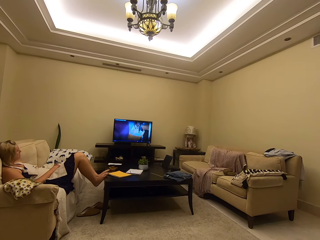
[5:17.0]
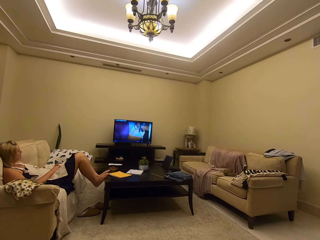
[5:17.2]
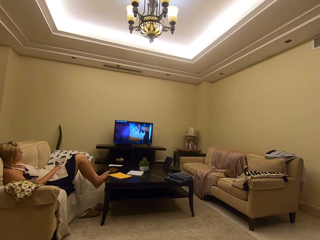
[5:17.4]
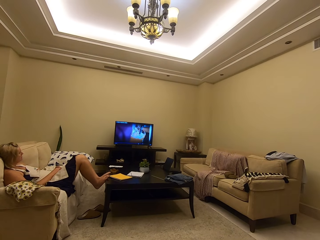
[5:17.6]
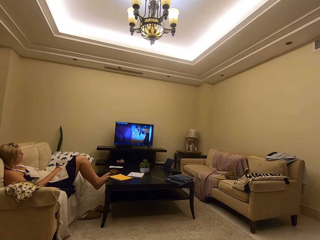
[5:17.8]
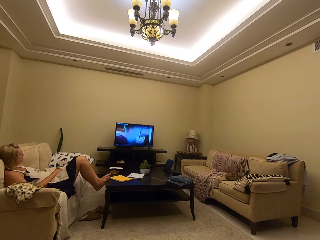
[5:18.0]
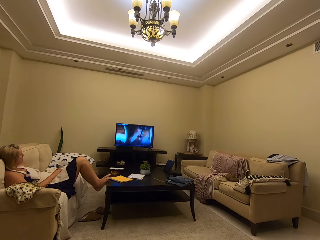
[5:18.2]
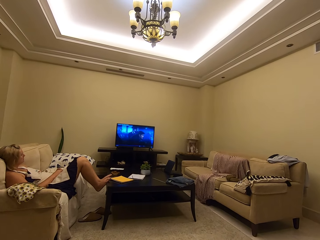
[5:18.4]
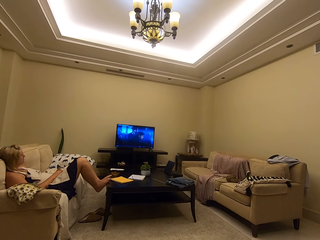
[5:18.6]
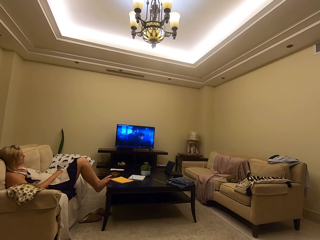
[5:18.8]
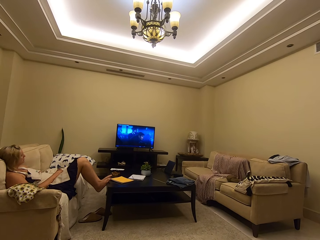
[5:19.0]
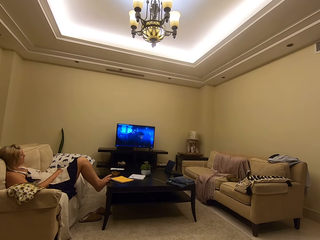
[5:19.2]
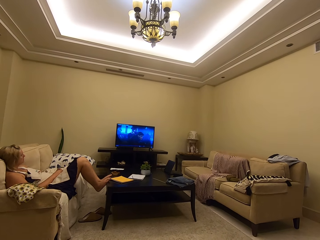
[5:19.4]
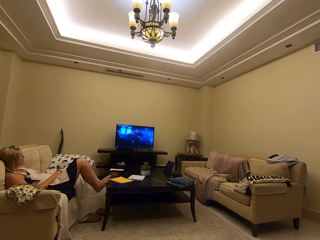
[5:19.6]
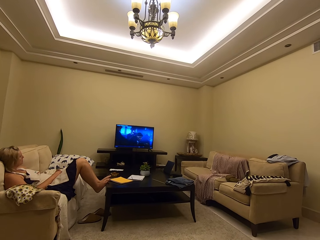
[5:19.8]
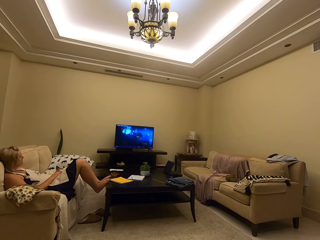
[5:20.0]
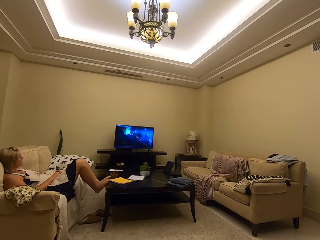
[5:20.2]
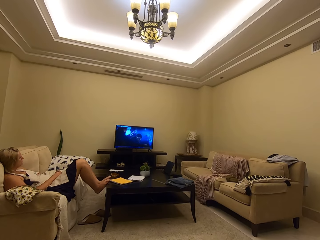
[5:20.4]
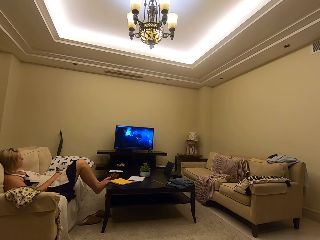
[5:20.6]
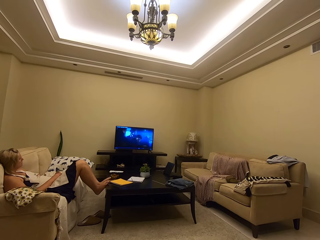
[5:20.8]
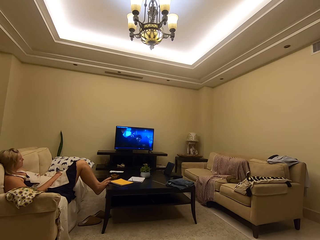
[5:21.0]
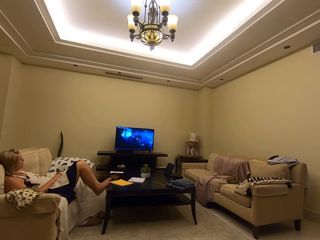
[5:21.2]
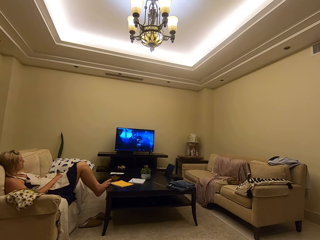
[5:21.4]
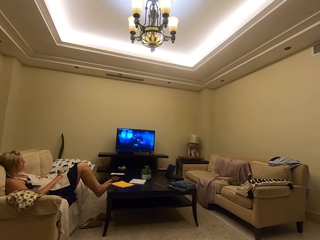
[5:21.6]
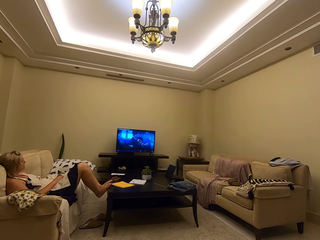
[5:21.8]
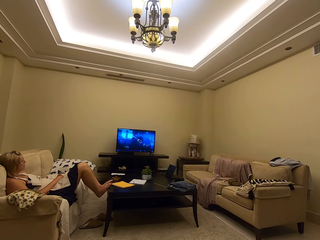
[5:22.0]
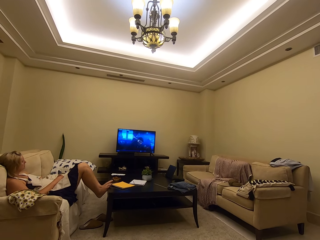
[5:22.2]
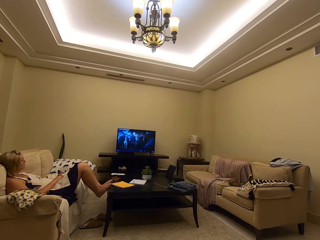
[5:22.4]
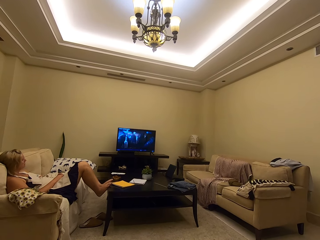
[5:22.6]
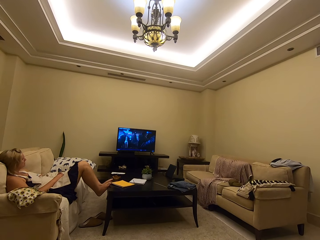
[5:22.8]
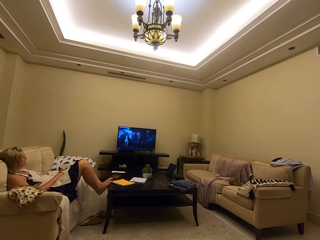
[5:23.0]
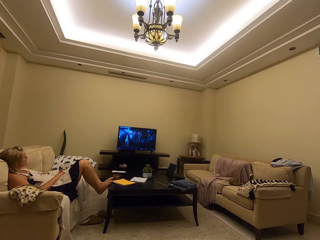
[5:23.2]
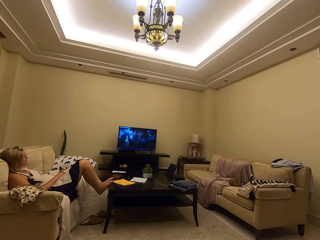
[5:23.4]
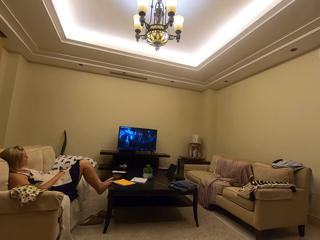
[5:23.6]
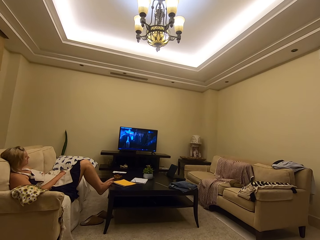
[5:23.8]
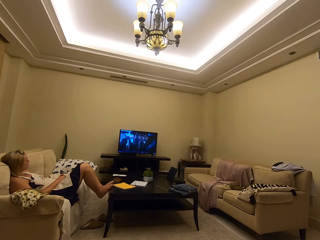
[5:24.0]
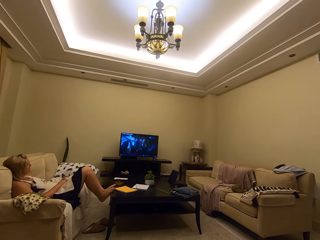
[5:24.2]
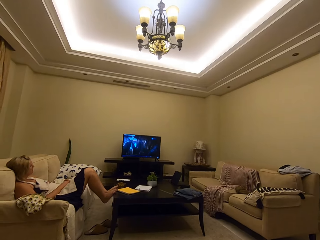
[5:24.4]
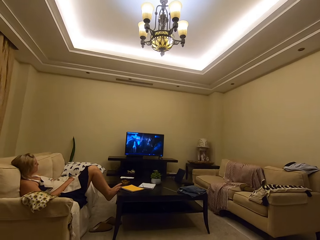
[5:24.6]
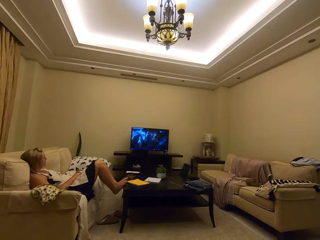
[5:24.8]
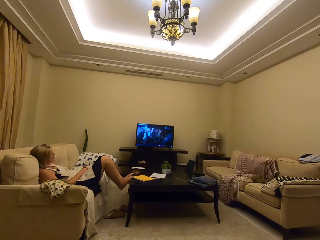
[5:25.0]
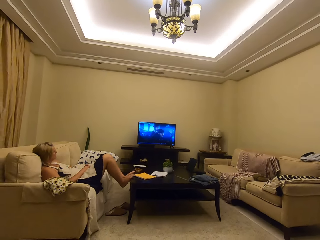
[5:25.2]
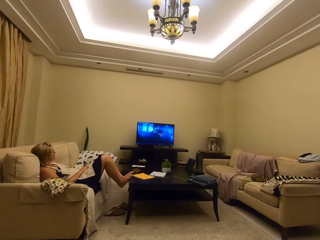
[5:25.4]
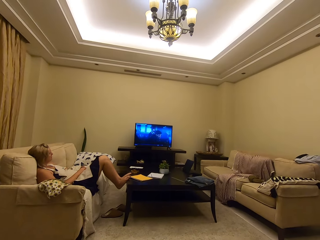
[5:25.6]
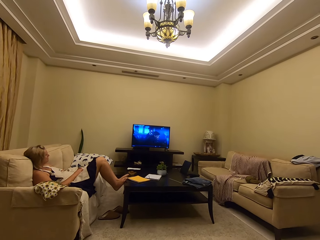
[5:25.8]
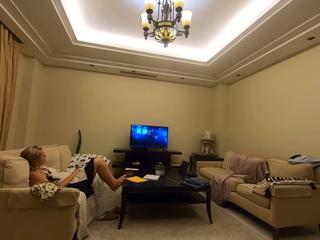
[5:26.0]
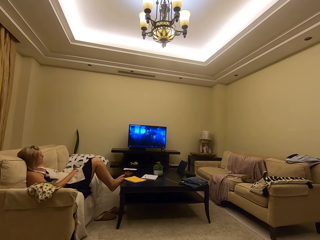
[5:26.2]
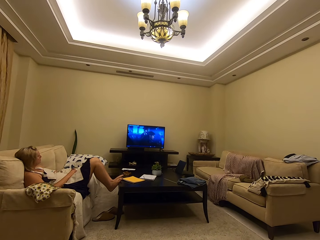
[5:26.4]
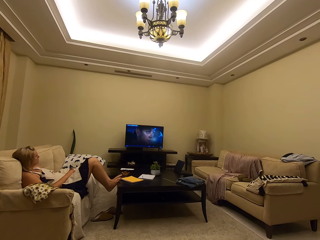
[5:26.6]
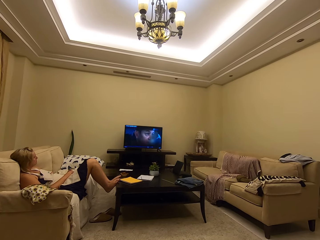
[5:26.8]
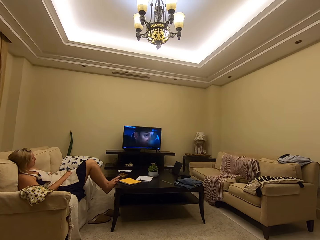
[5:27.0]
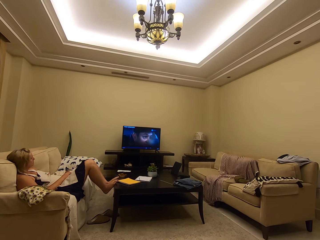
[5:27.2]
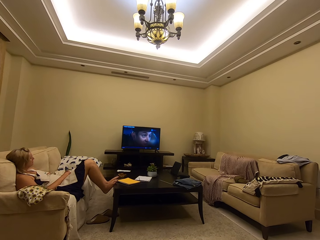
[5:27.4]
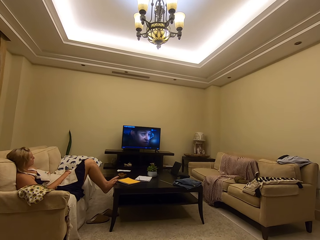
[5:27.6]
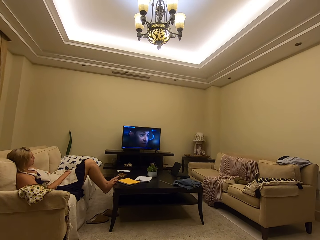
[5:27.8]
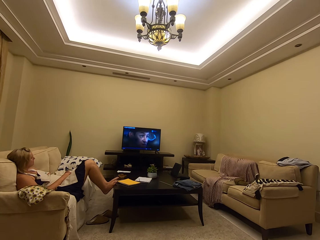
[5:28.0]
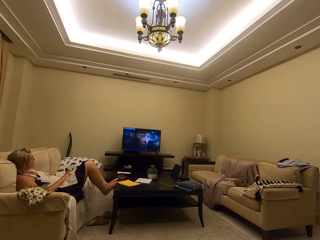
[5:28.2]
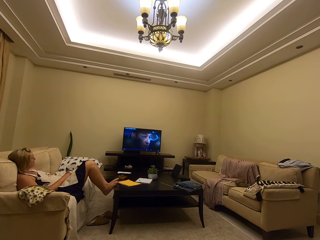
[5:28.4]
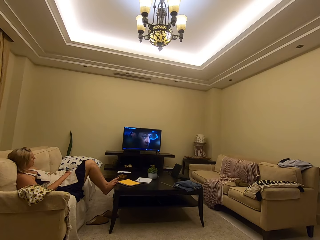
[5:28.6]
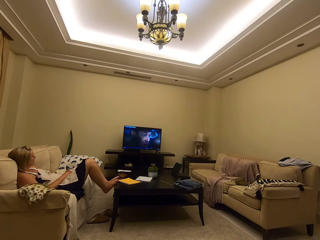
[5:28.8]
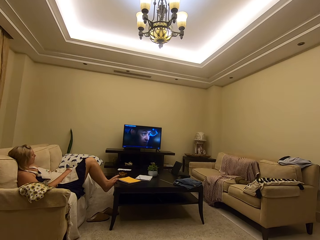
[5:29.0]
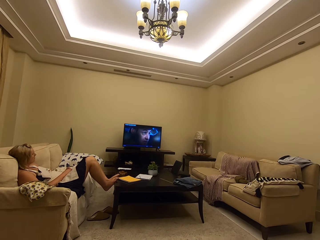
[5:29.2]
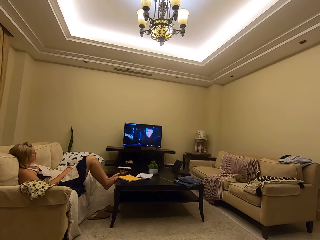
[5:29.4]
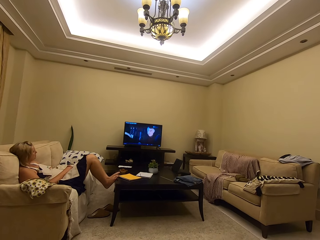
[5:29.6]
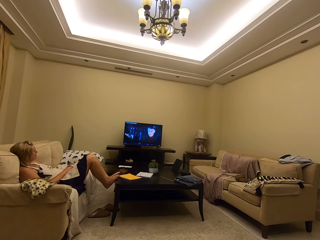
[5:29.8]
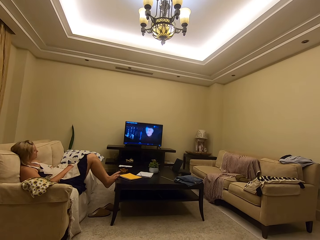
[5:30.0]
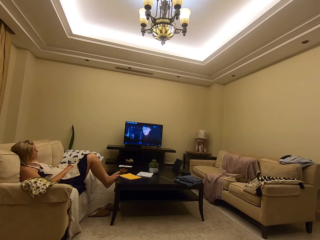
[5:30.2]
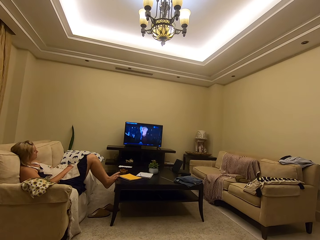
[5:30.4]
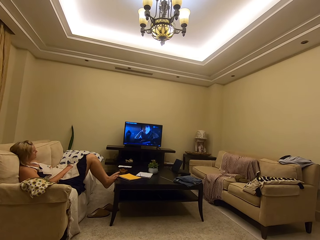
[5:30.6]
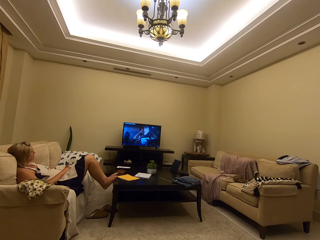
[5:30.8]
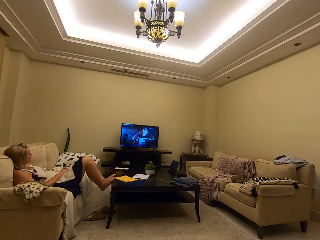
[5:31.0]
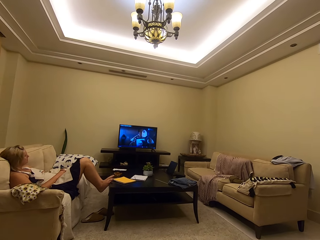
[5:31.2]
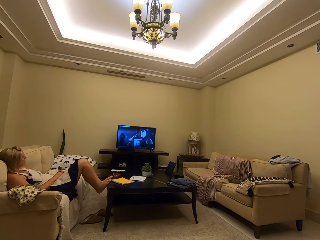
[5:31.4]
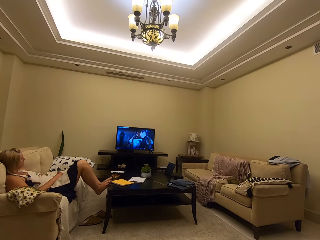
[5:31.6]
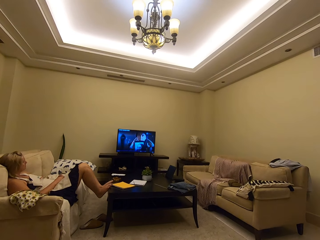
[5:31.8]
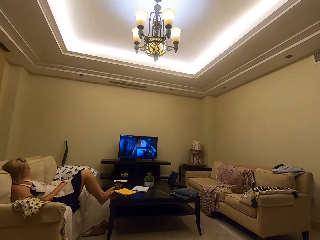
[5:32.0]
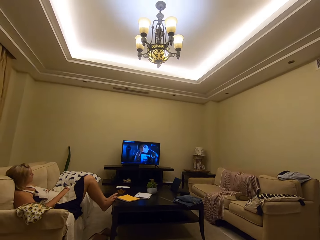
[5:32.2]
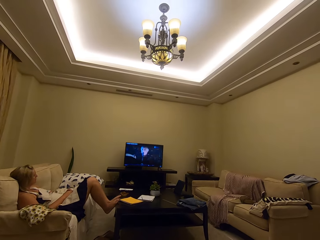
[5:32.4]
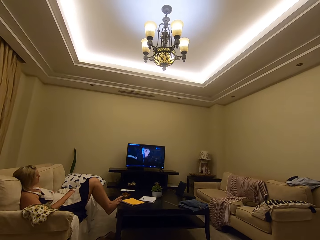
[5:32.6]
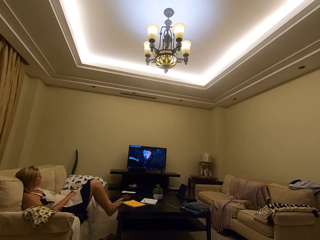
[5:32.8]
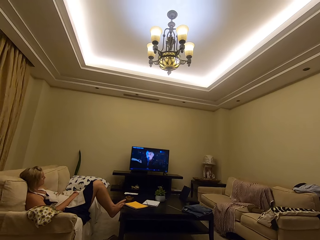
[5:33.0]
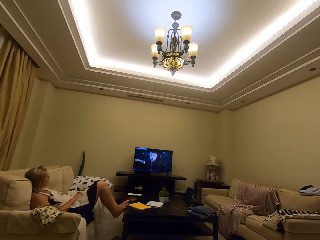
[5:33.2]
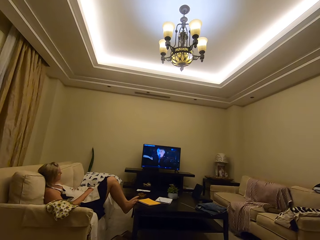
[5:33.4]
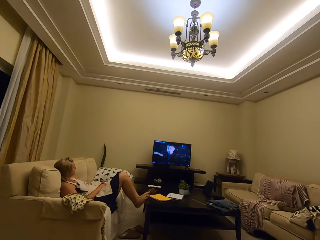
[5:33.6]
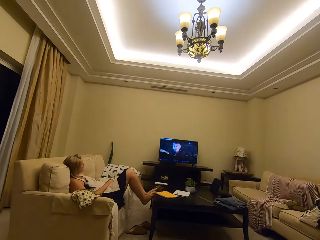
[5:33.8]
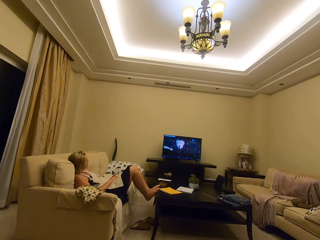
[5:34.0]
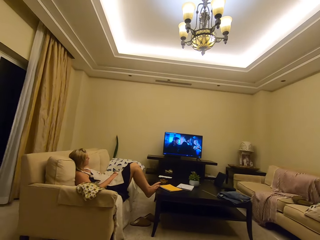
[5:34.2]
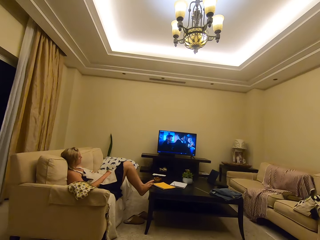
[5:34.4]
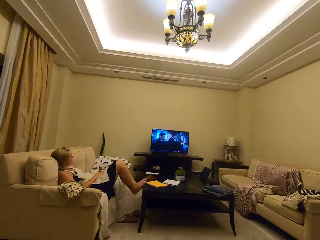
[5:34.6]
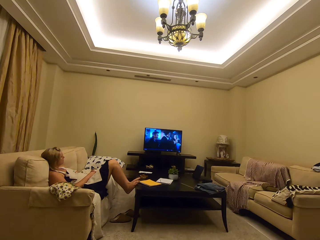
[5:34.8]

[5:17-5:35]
The camera wearer eats the fruit. They watch TV with a person on the couch.

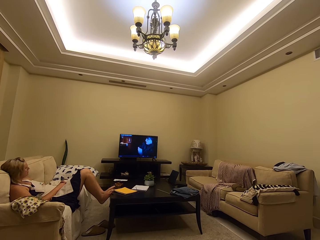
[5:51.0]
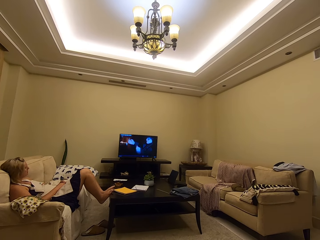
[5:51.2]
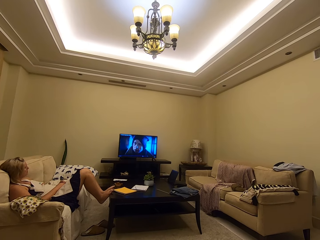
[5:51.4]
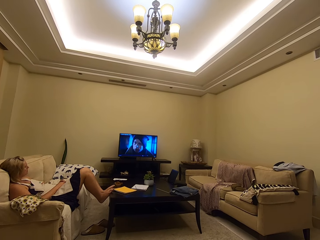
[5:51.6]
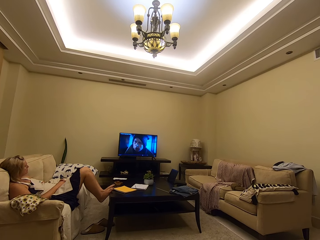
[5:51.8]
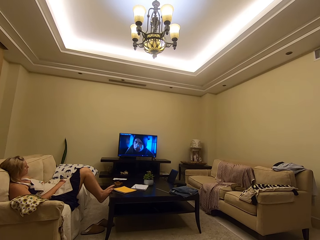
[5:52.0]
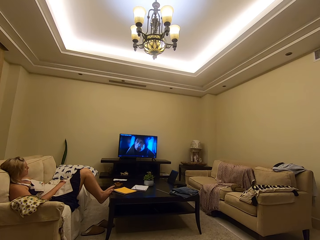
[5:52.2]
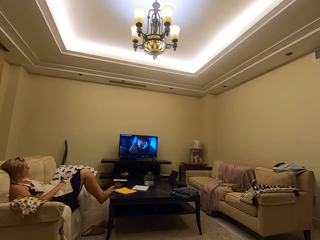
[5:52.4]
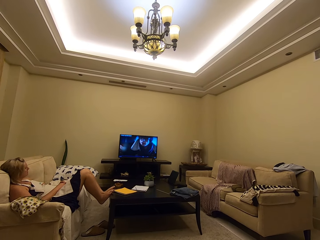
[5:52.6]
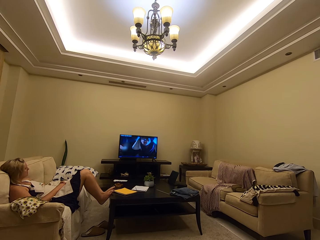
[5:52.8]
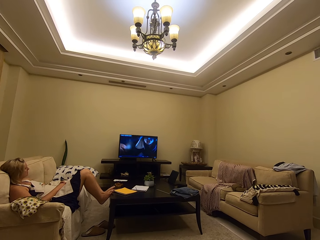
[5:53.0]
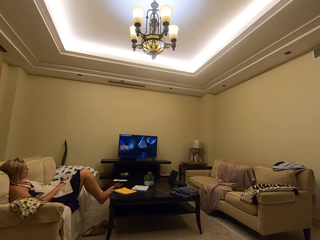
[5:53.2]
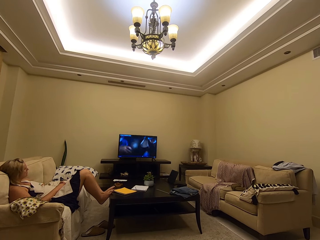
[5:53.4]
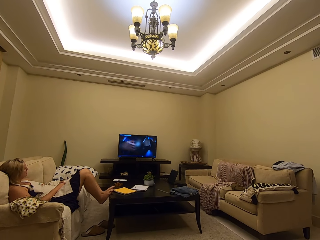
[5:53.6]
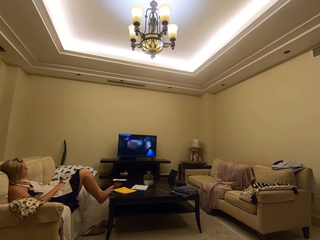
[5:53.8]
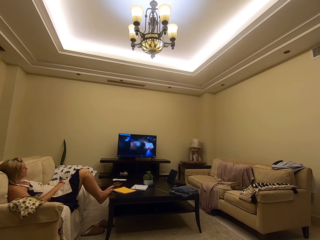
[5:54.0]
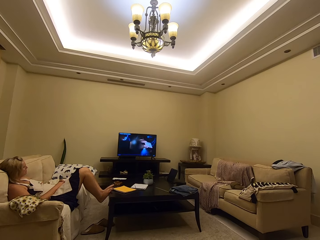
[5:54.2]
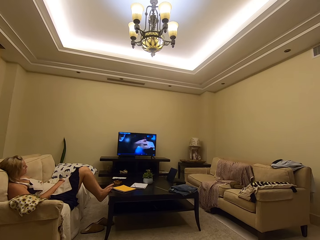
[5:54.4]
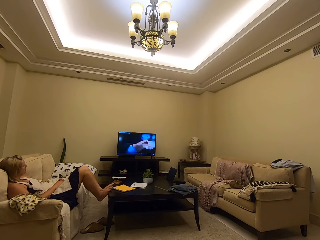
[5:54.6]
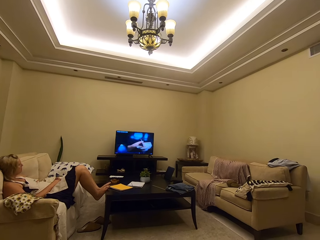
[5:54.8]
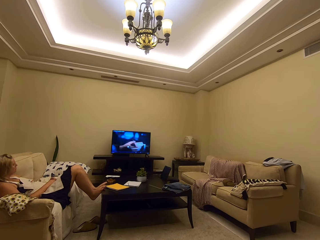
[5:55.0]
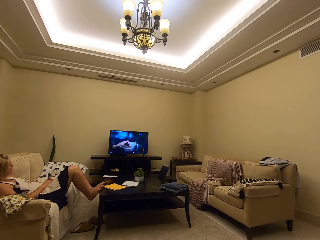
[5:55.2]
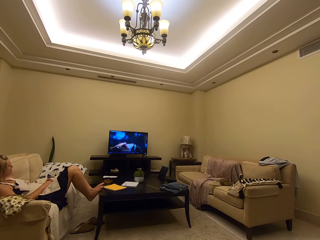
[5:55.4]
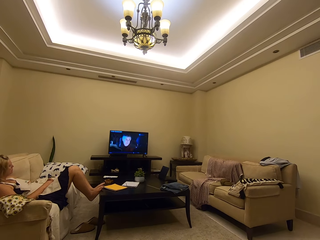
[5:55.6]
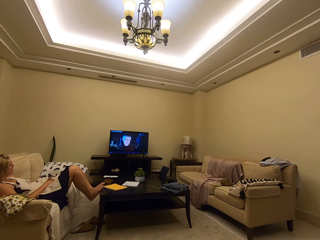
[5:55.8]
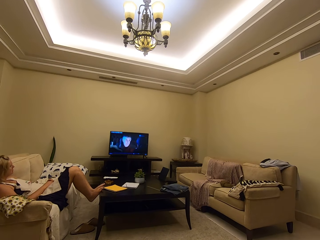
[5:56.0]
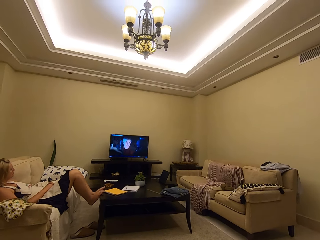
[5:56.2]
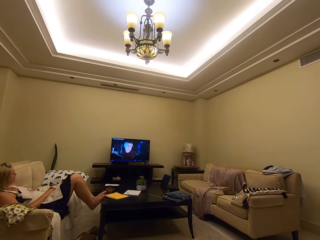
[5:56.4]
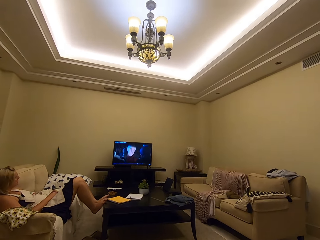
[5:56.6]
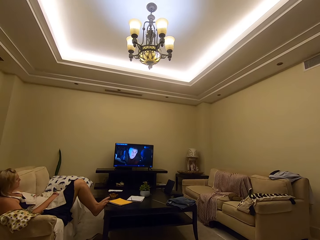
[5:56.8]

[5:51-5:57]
The camera wearer eats the fruit.
